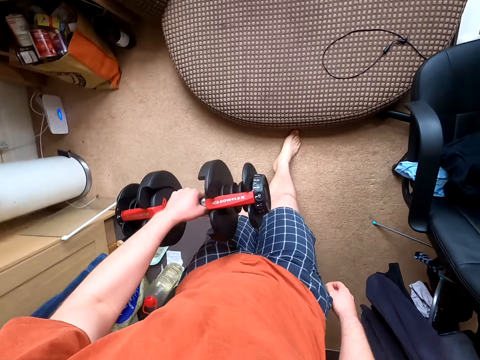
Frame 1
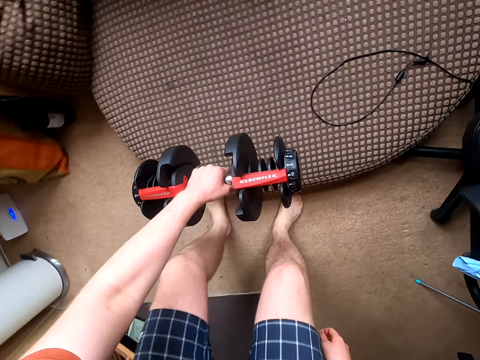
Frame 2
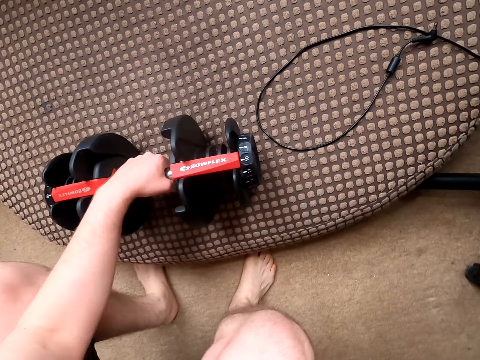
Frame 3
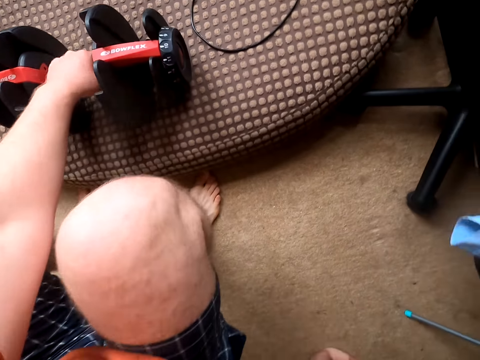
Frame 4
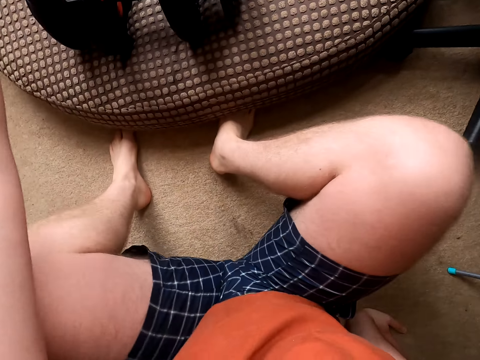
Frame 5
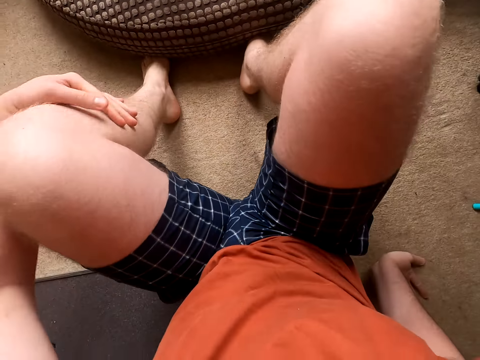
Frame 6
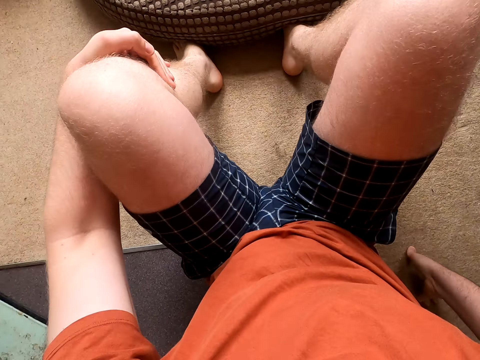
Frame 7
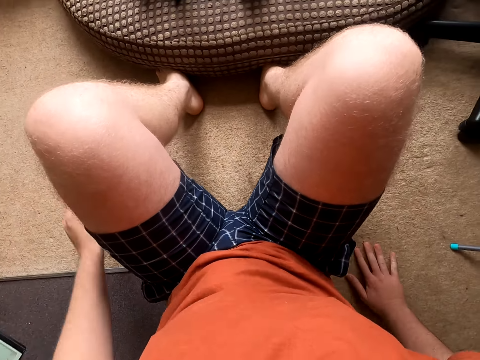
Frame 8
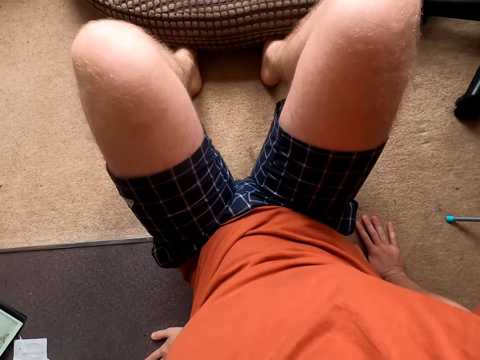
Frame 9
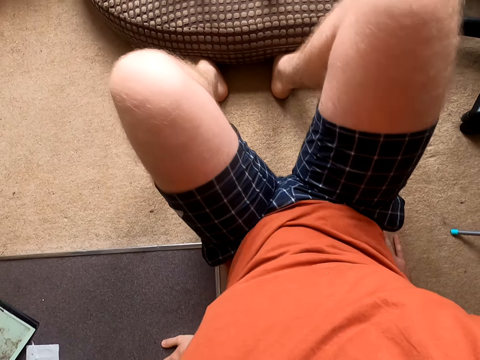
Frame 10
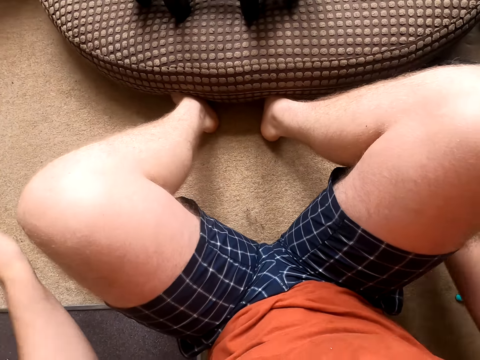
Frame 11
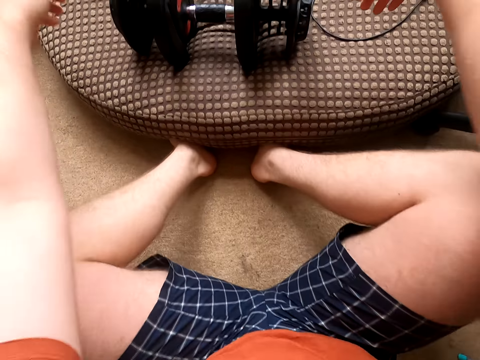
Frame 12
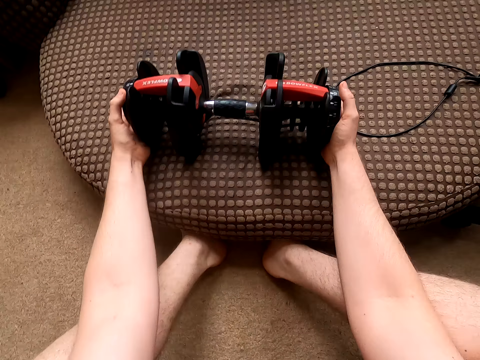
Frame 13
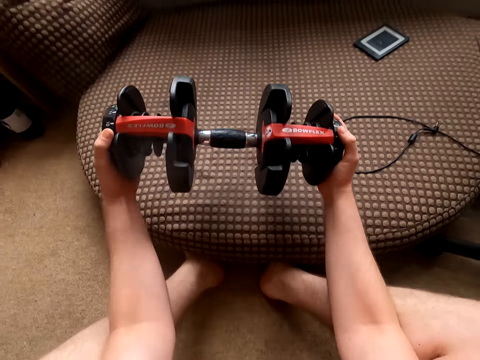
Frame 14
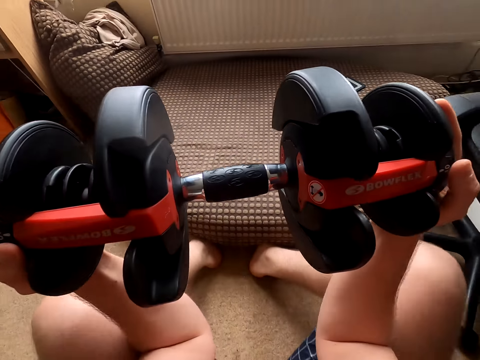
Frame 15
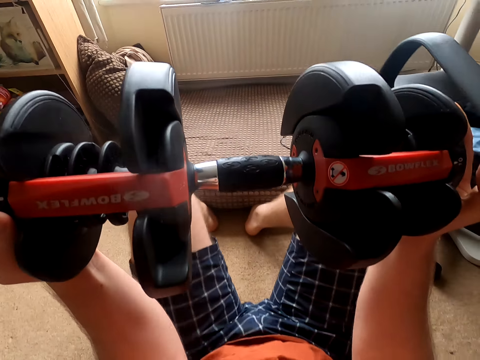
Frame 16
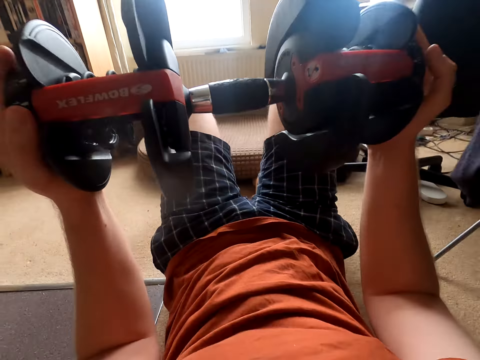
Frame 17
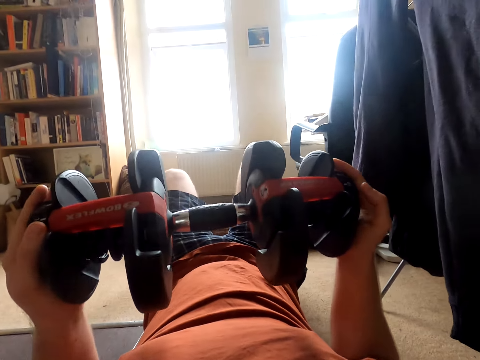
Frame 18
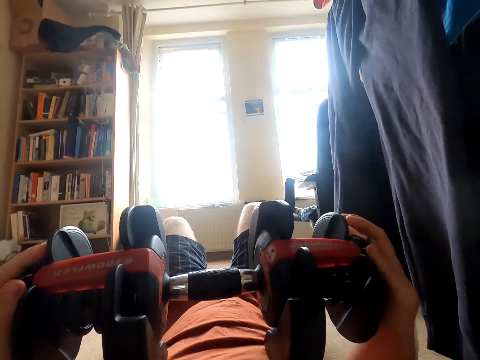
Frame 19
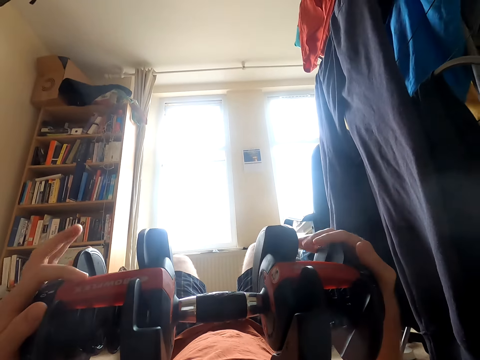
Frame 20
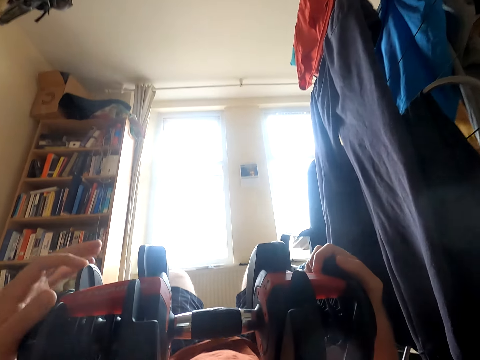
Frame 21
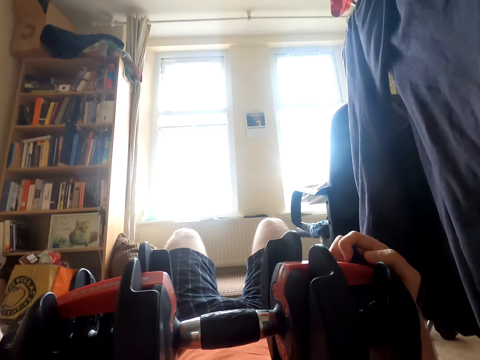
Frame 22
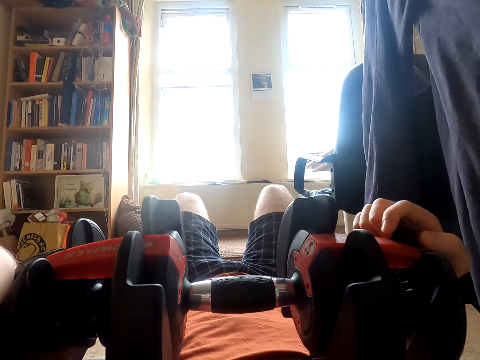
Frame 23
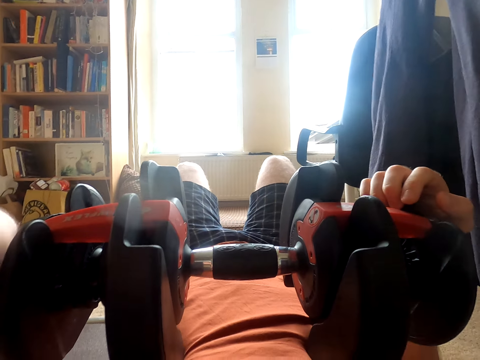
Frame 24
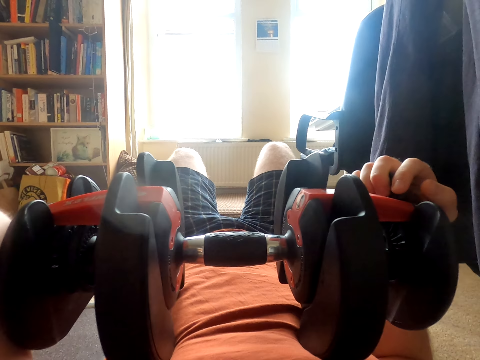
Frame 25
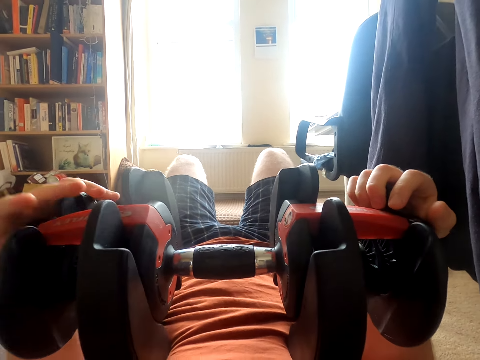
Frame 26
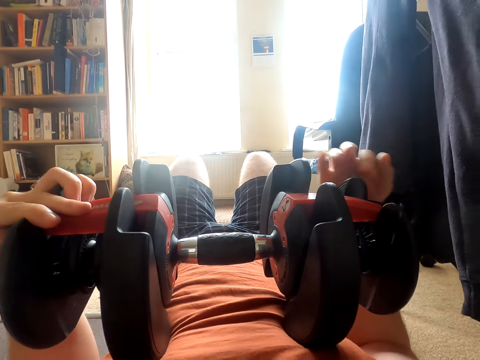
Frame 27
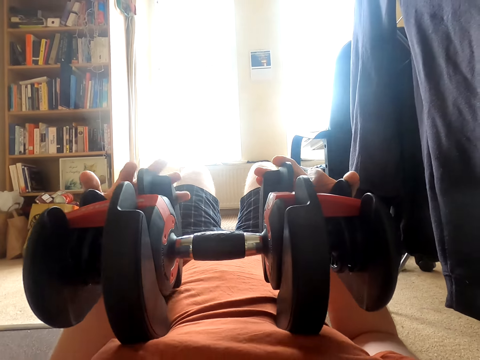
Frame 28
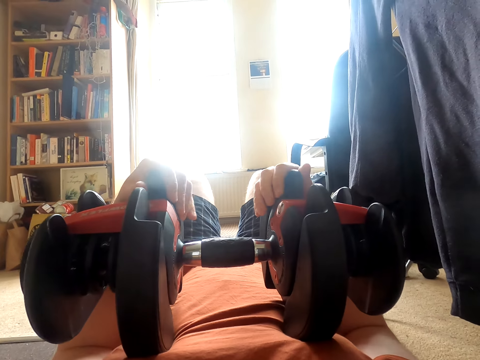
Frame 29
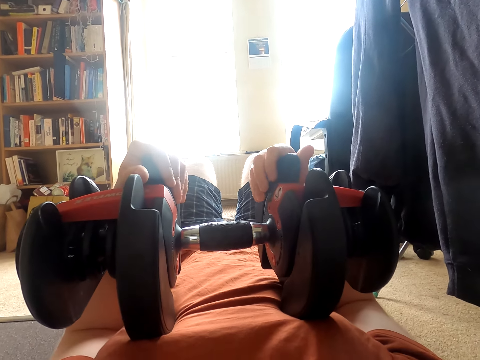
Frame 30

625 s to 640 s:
The camera wearer puts the dumbbells on the sofa. They lie down. They breathe. They sit on the floor. They pick up the dumbbells. They do exercise with the dumbbells. They breathe. They do exercise with the dumbbells. They put the dumbbell on the chest.

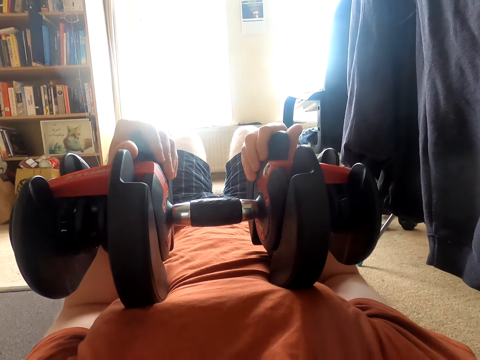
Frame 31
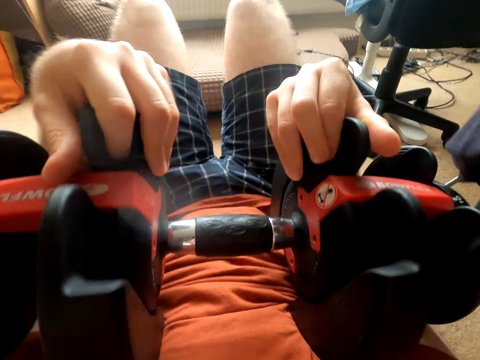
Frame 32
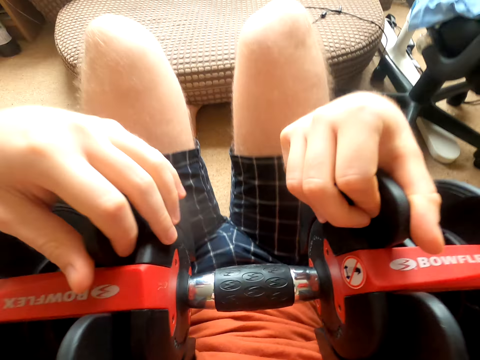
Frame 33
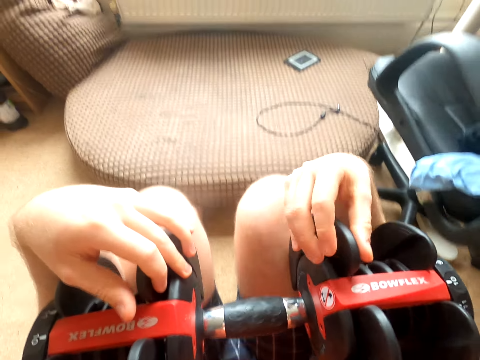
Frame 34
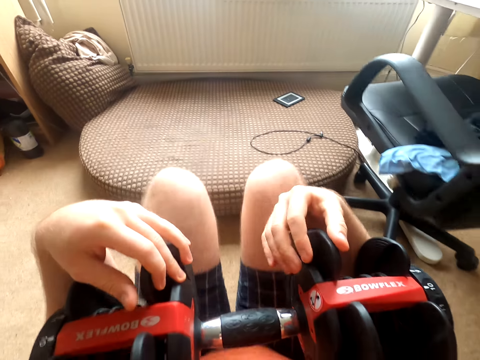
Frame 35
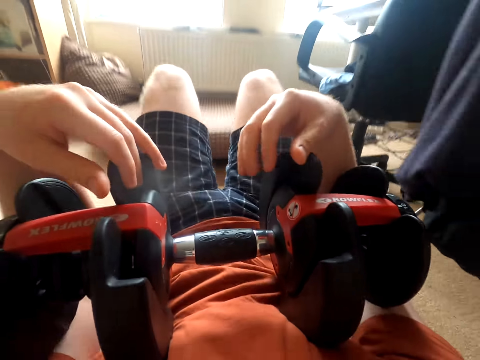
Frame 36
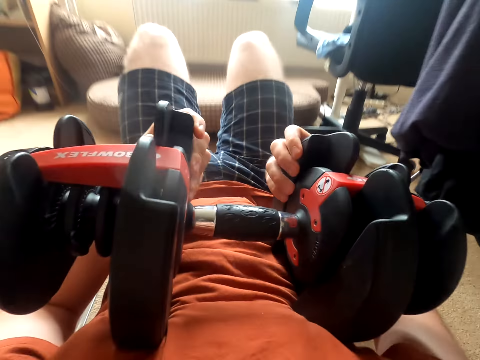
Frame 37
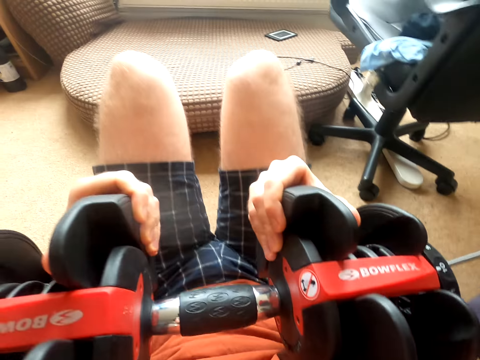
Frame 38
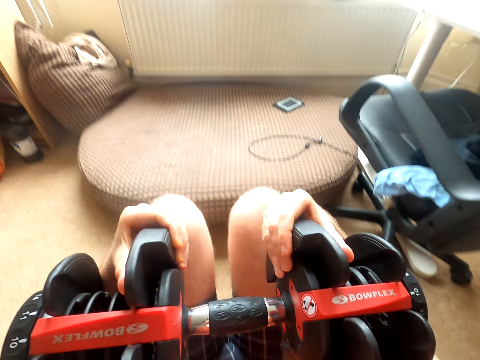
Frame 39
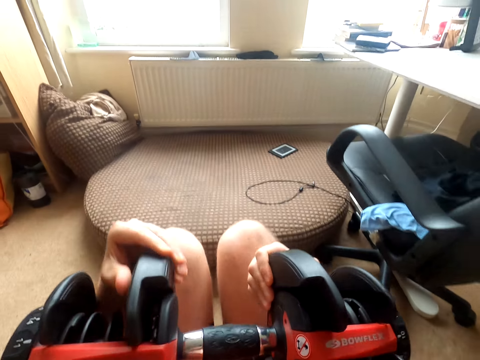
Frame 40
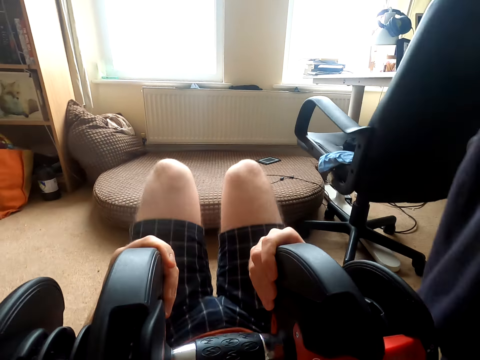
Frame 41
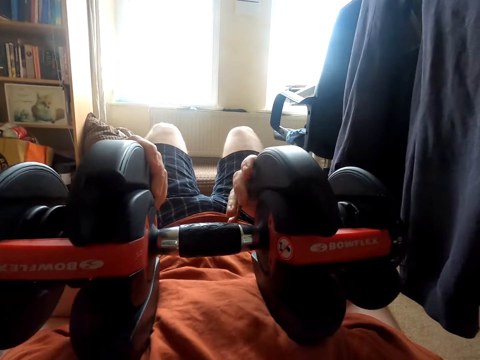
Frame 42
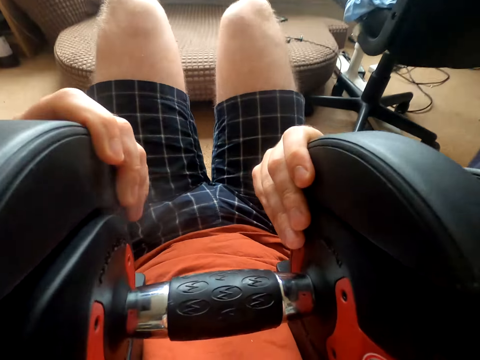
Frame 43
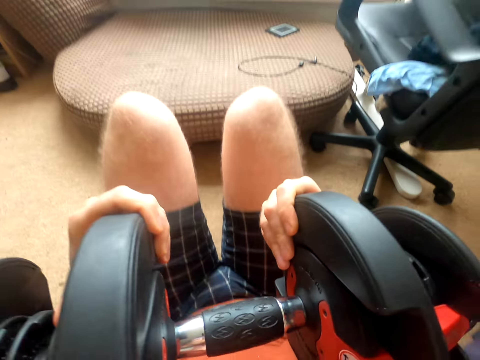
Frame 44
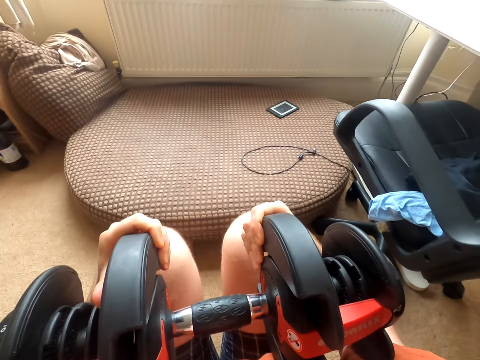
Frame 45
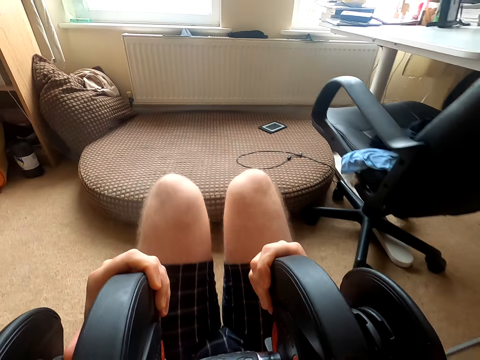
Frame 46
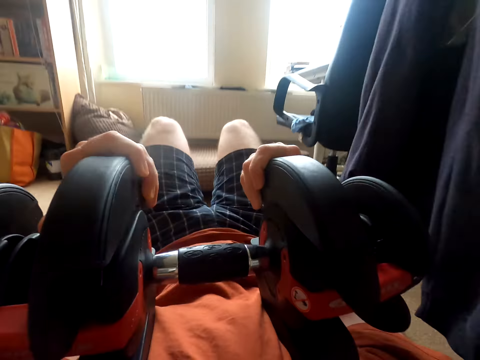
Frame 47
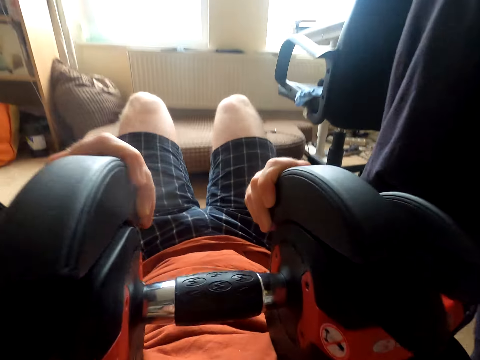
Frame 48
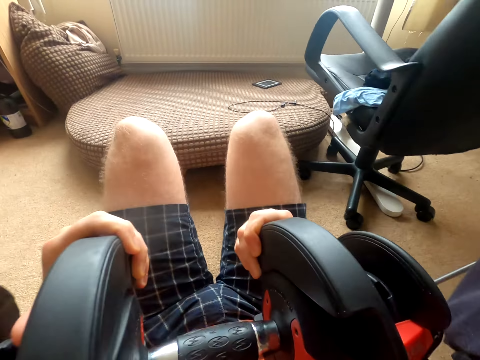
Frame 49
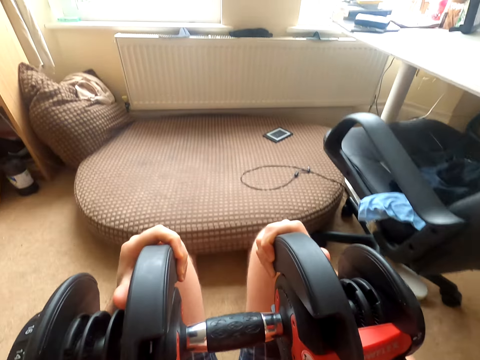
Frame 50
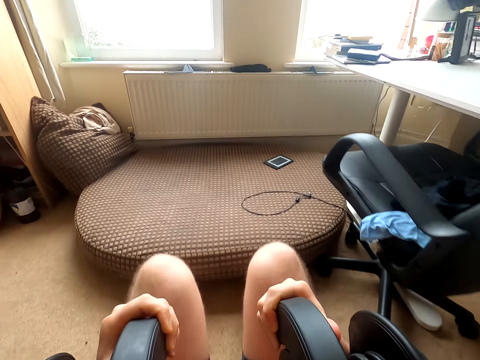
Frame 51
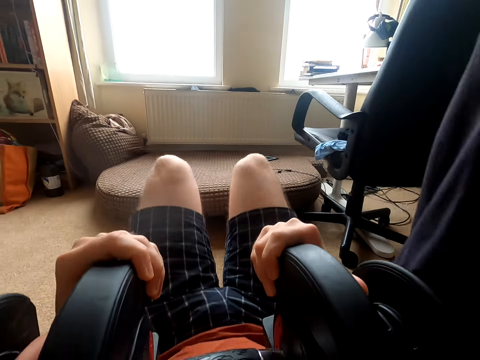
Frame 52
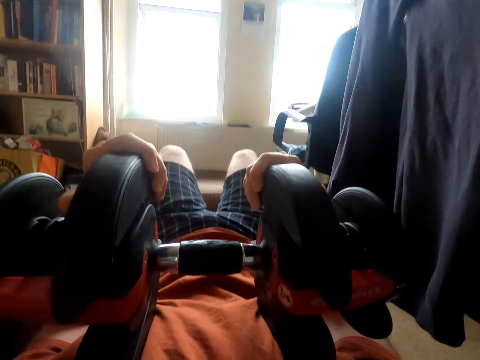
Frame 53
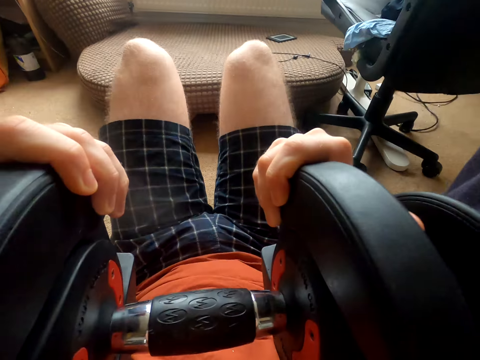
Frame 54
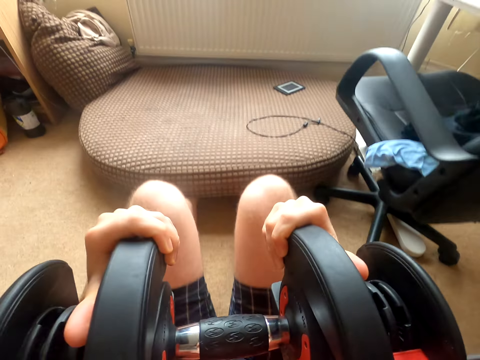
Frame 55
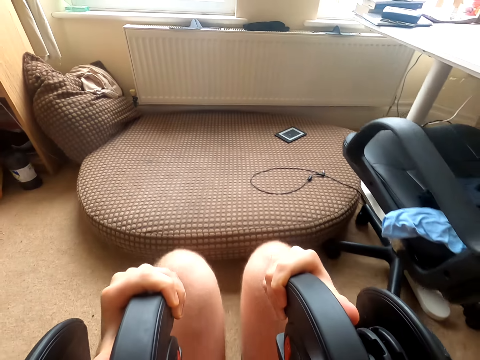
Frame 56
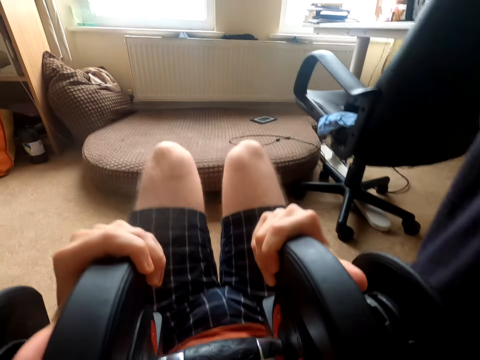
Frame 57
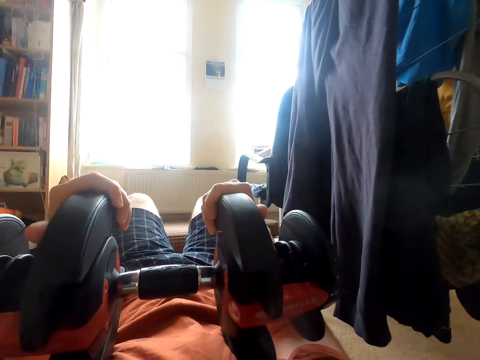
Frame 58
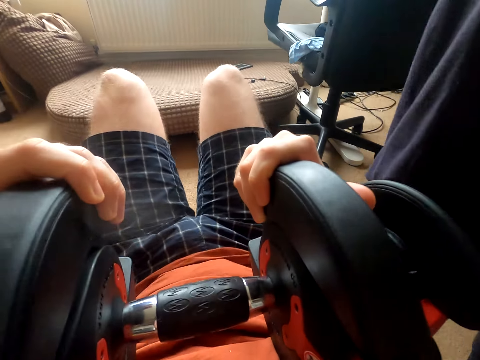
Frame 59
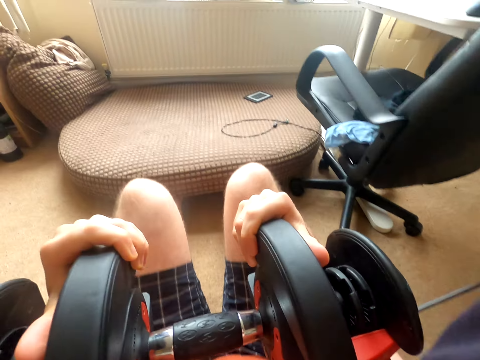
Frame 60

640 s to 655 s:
The camera wearer moves forward. They breathe. They move backwards. They move forward. They move backwards. They breathe again. They do exercise with dumbbells. They move forward. They move backwards. They move forward. They breathe again. They move backwards. They do exercise with the dumbbells again. They move forward. They move backwards.
